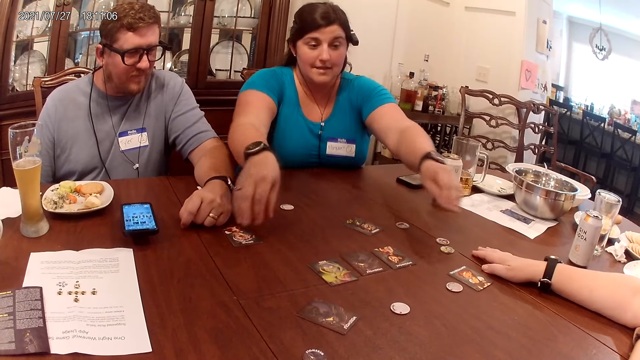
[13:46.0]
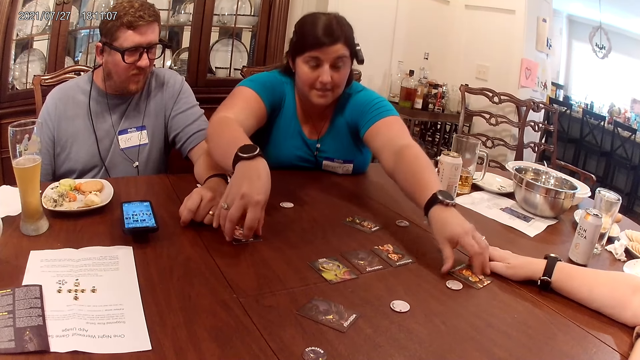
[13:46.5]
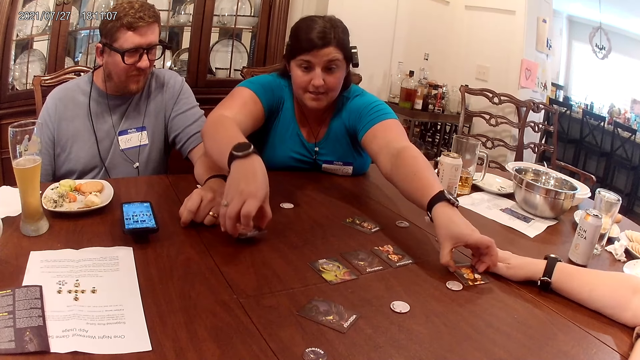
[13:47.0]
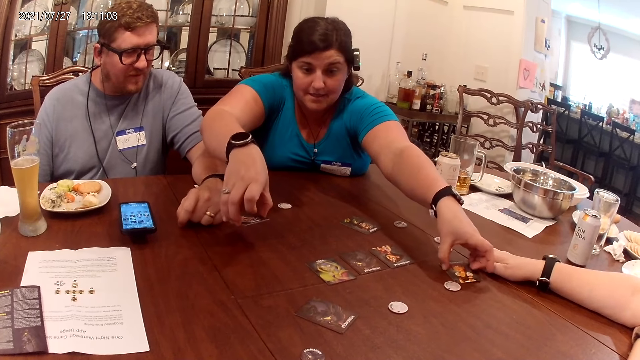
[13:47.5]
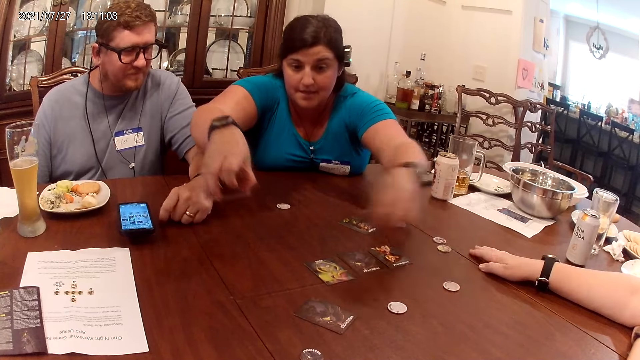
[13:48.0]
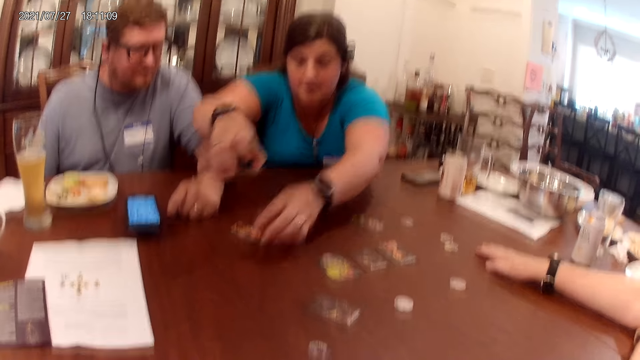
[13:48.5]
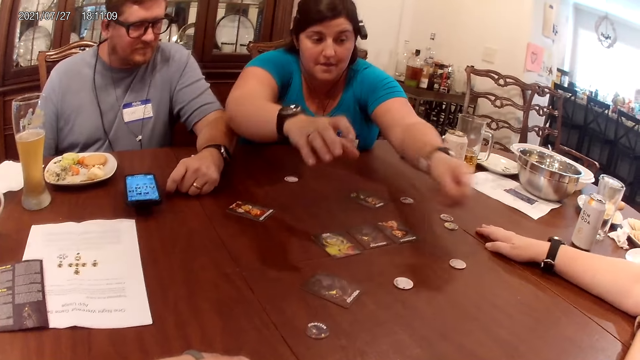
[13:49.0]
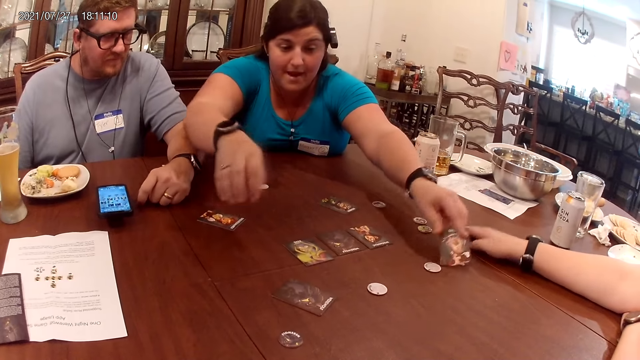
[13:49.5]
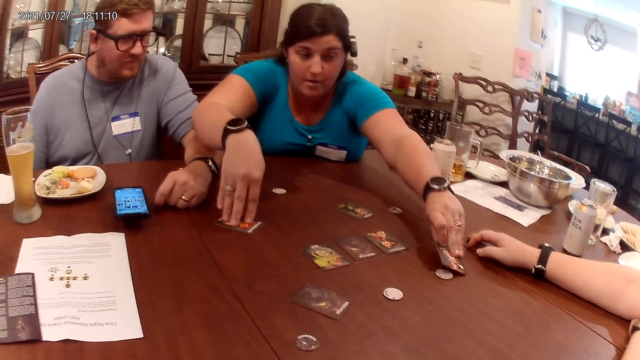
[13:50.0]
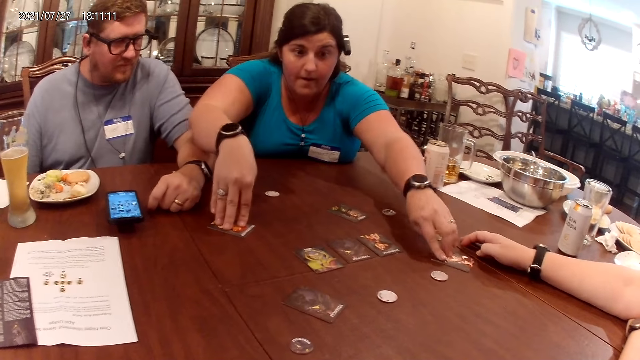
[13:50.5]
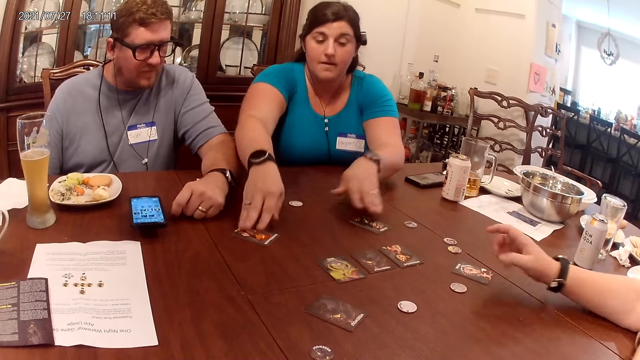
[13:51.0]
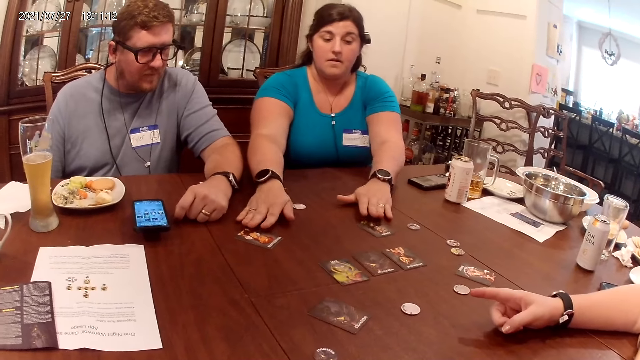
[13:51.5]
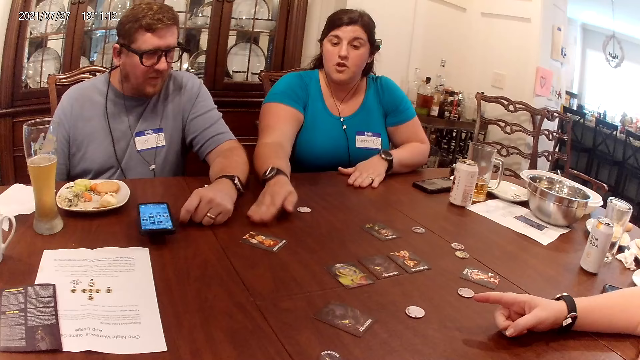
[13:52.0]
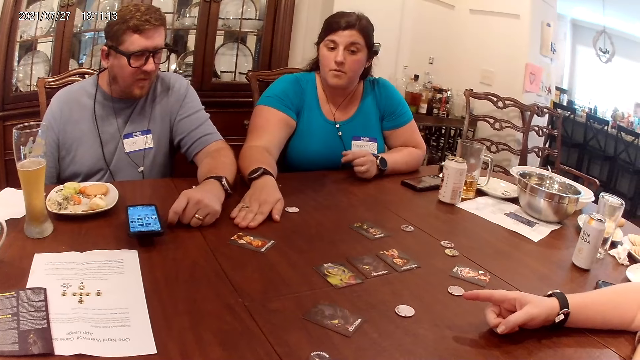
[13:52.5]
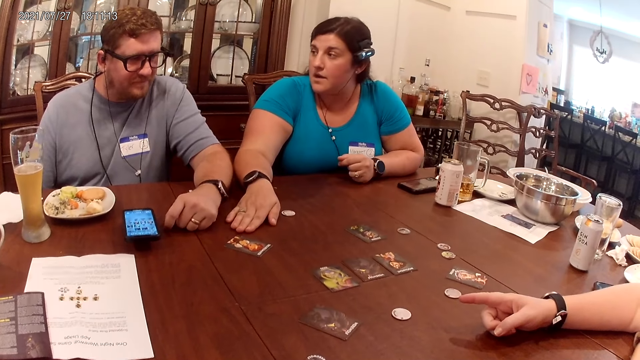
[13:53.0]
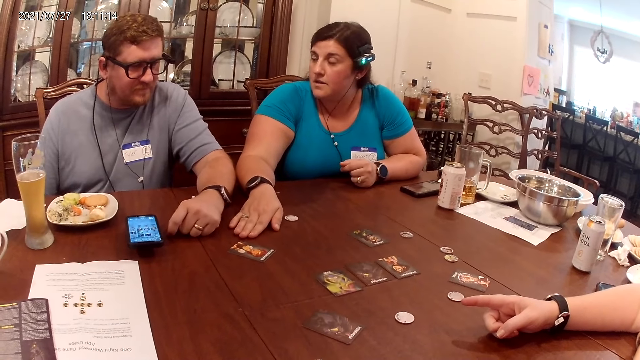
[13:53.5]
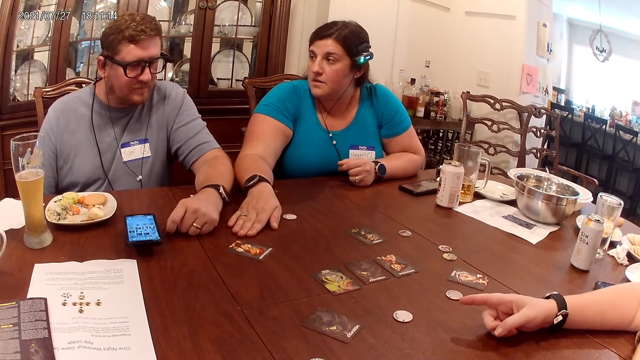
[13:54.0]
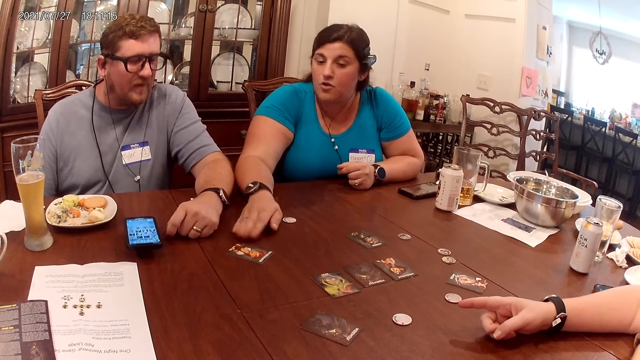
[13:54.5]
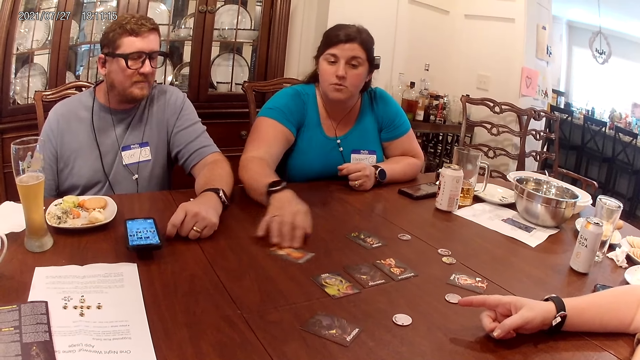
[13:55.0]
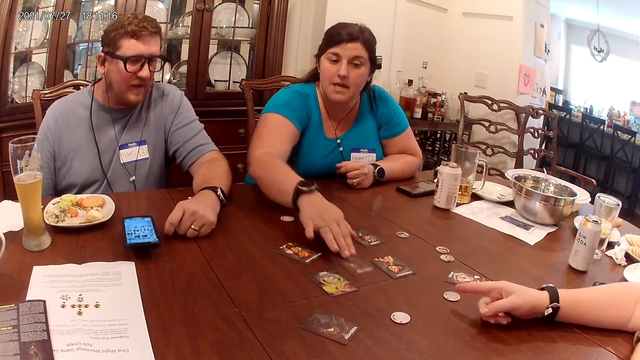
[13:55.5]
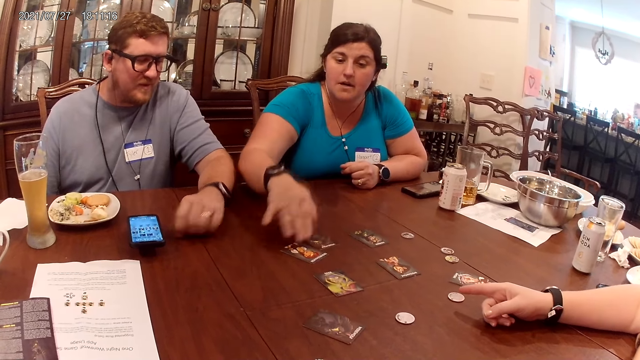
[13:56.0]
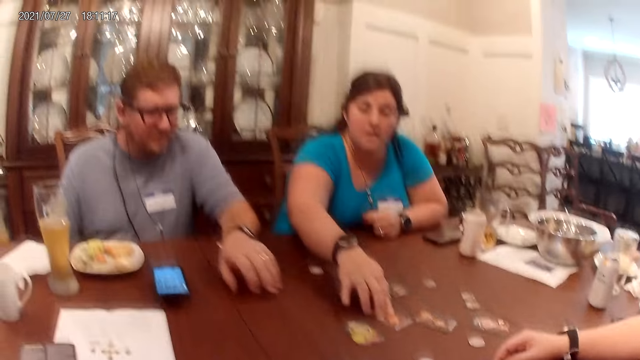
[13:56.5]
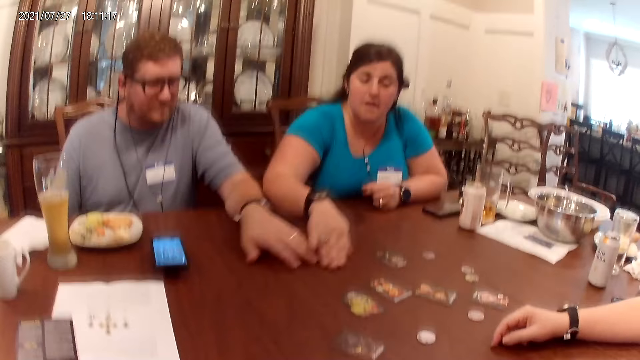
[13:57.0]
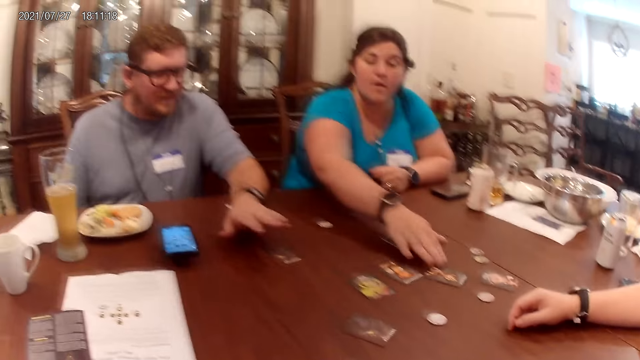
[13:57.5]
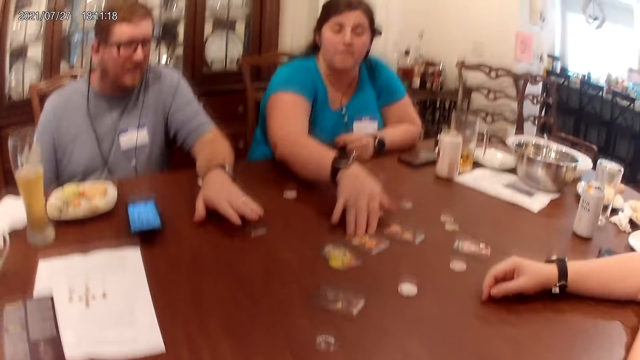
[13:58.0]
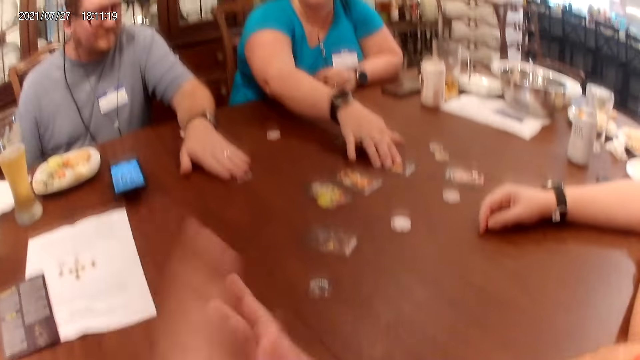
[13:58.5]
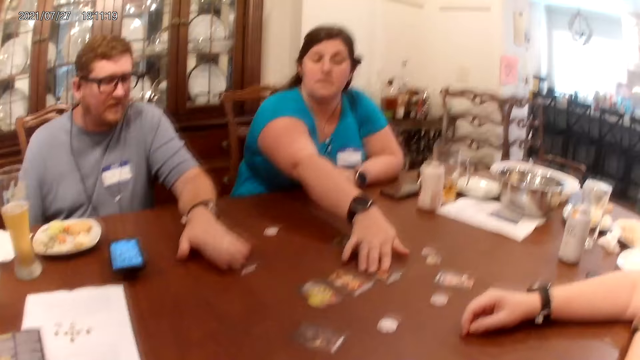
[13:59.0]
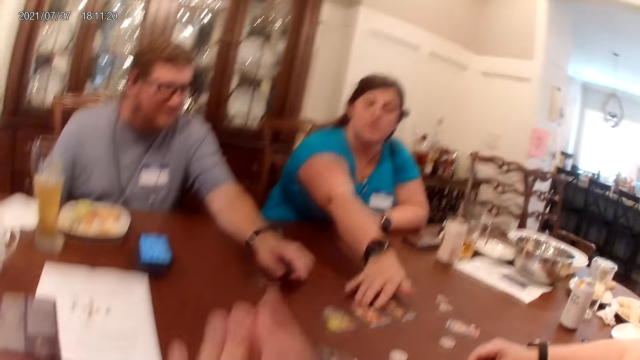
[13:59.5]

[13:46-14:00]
A woman lifts the card on the table with her right hand. She lifts the card on the table with her left hand. She drops the card in her left hand on the table. She passes the card in her right hand to her left hand. She drops the card in her left hand on the table. She moves the card on the table with her left hand. She taps her right hand on the table. She moves the card on the table with her right hand repeatedly. A man moves the card on the table with his left hand. He holds the card on the table with his left hand. The woman moves the card on the table with her right hand. The man taps his left hand on the table. The woman moves the card on the table with her right hand. The camera wearer raises his left hand. The woman moves the card on the table with her right hand. The camera wearer rubs his hands together.

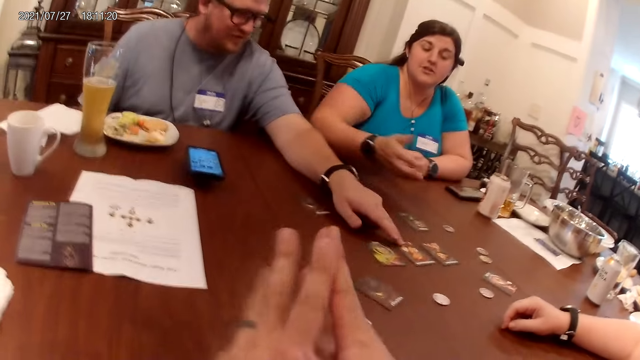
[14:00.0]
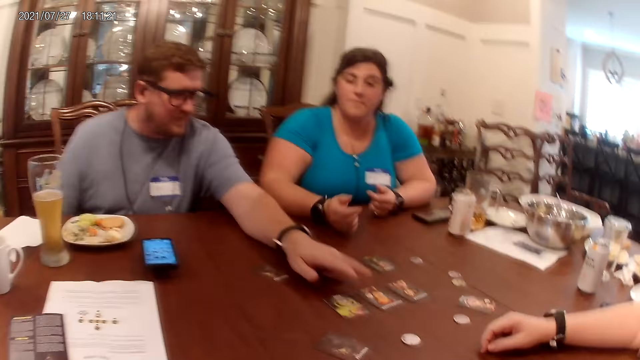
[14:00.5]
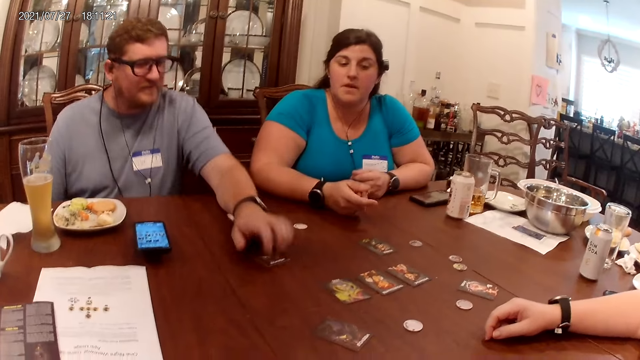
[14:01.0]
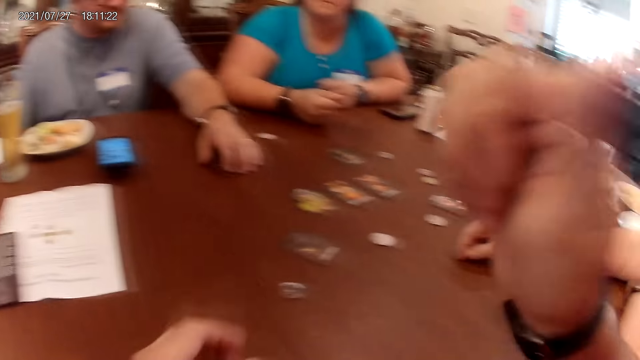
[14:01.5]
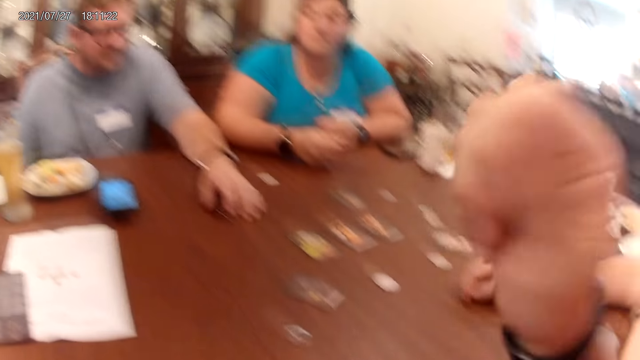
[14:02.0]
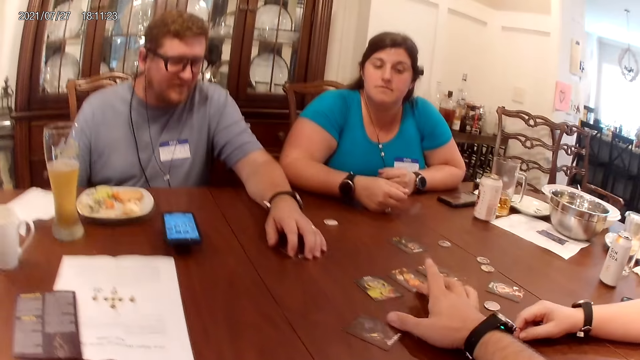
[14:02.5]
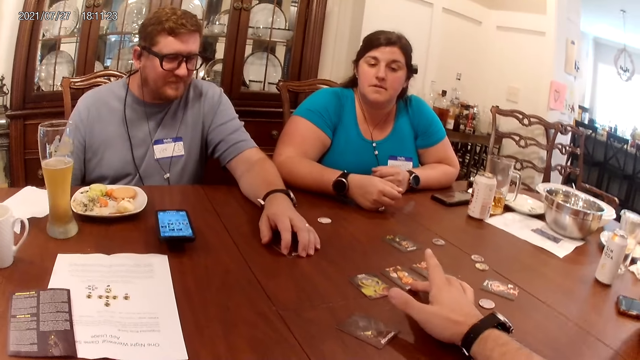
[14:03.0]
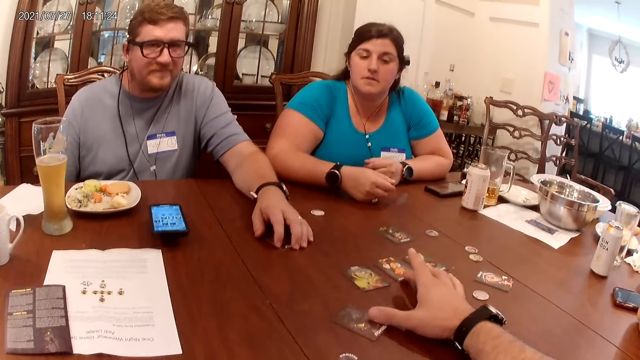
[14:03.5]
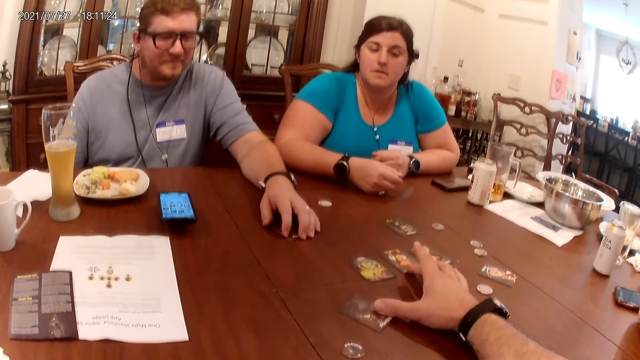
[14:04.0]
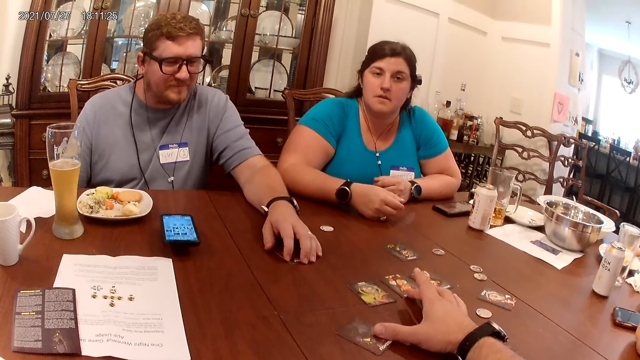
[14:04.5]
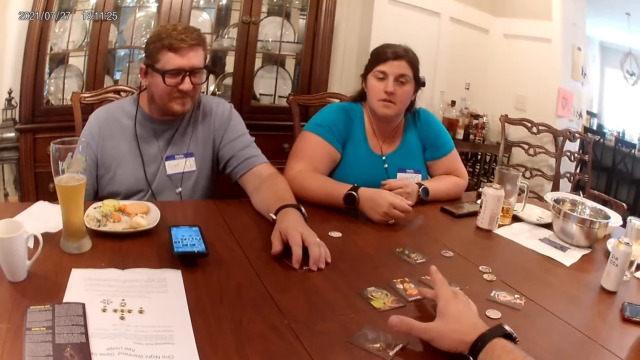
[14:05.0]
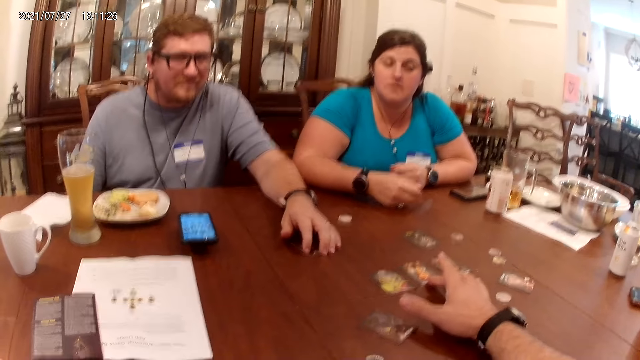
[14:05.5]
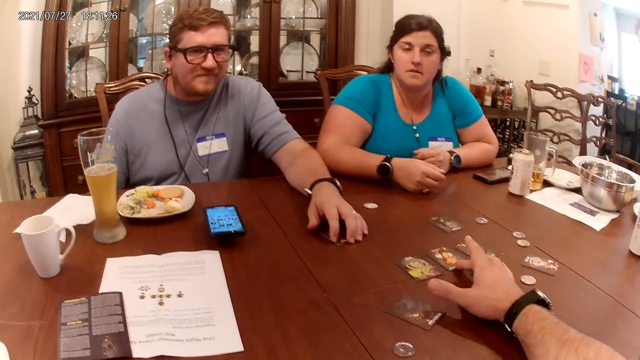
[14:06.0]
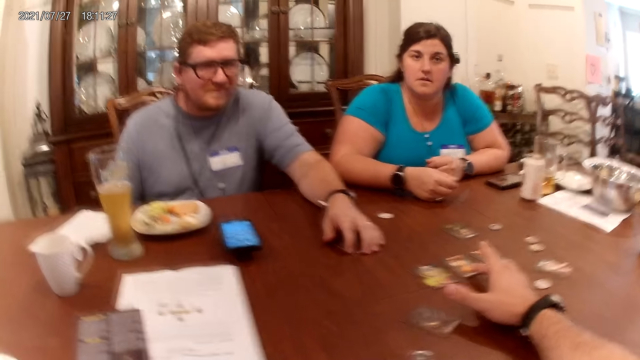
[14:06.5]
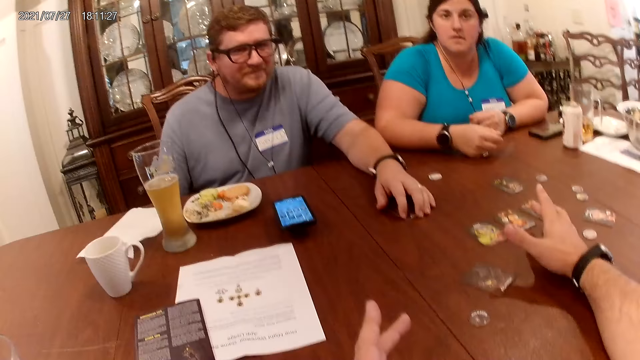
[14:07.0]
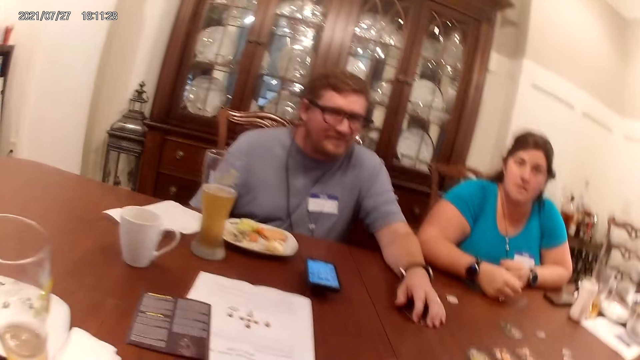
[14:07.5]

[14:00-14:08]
The camera wearer spreads his hands in the air. A man taps his left hand on the card on the table. He holds the card on the table with his left hand. The camera wearer touches his face with his right hand. He taps his right hand on the table. He holds the card. He moves the card on the table with his right hand.
